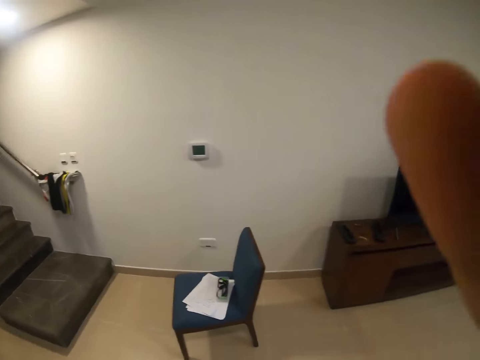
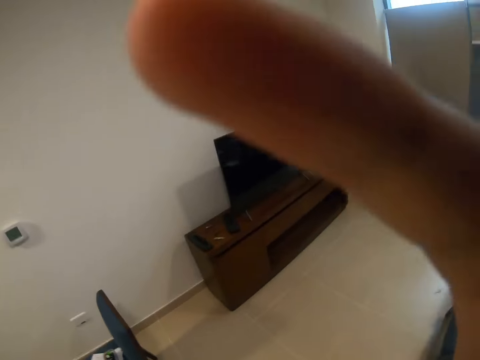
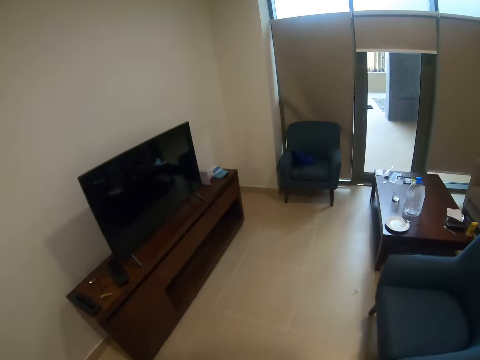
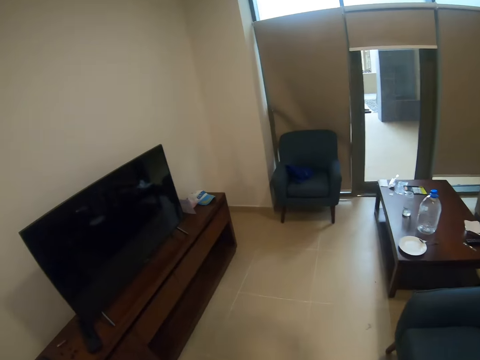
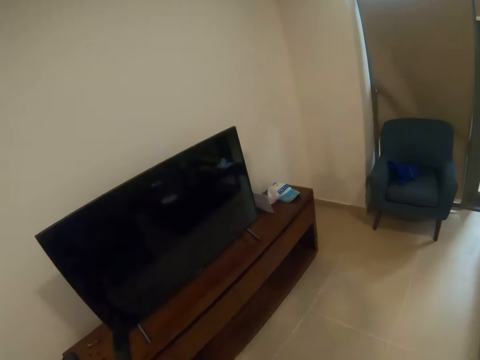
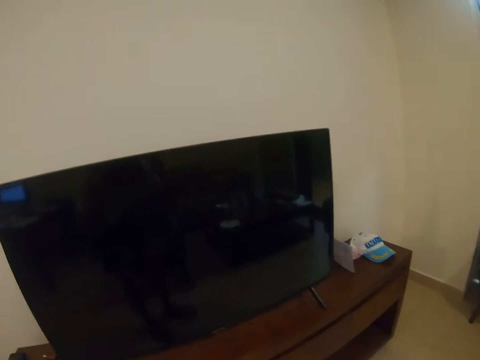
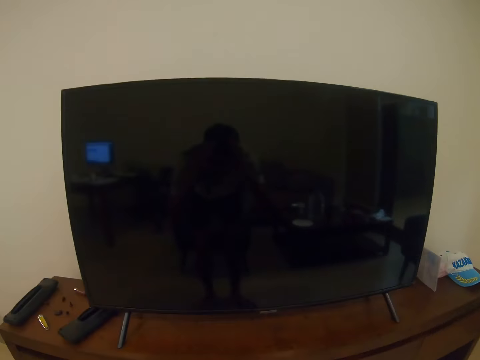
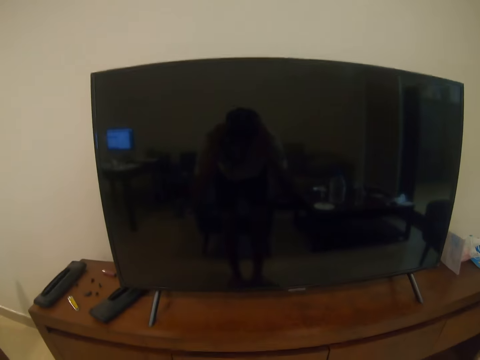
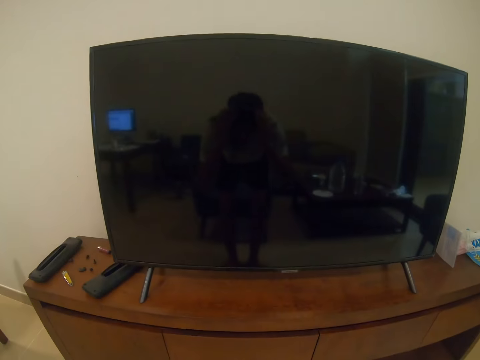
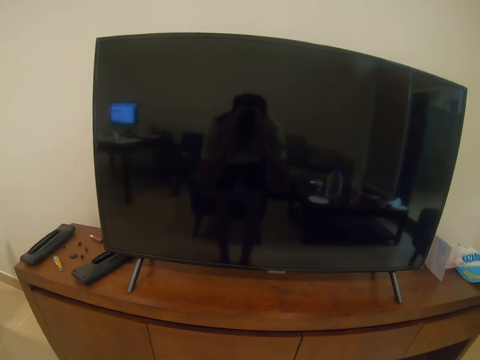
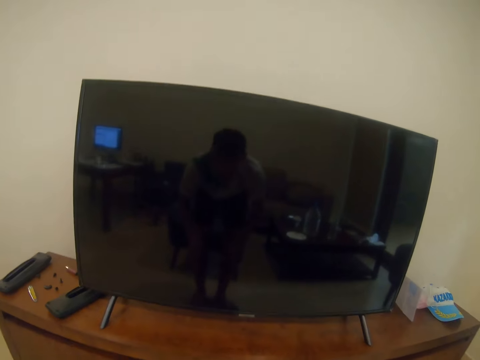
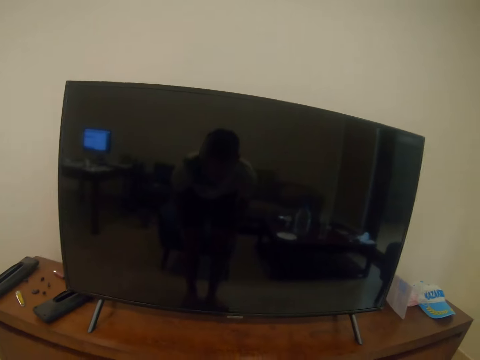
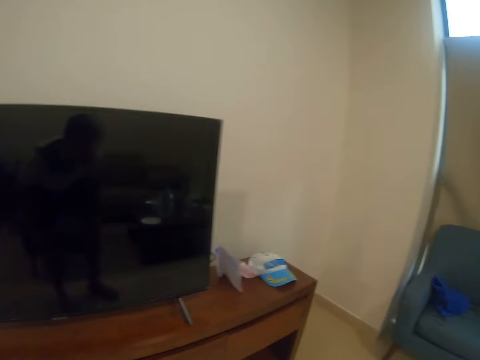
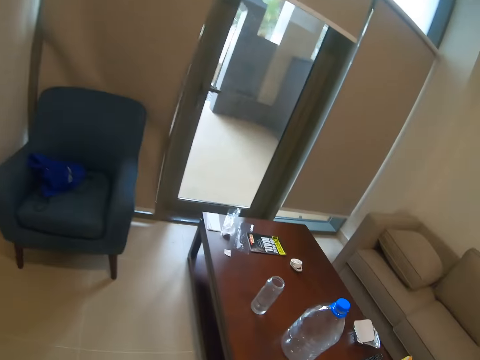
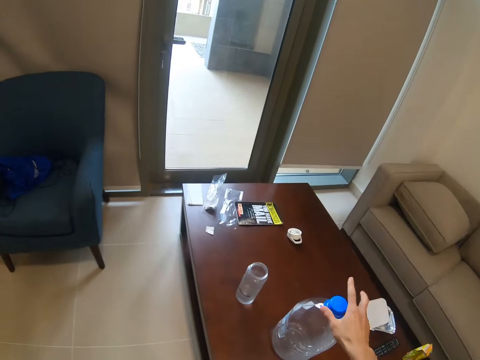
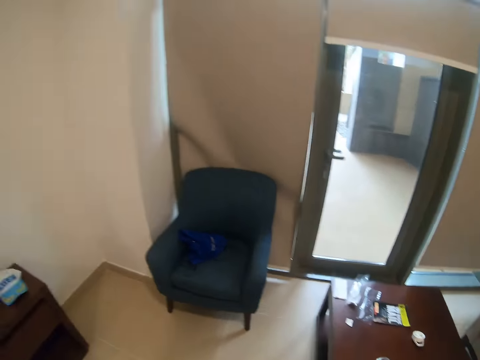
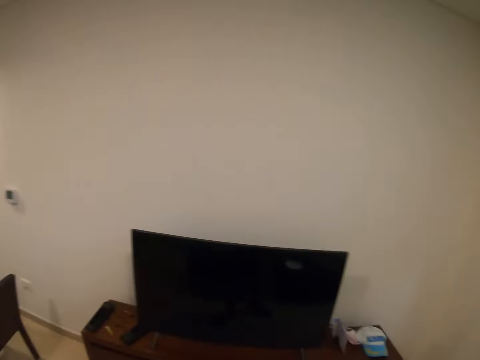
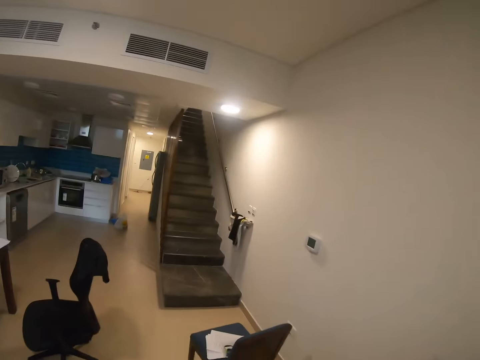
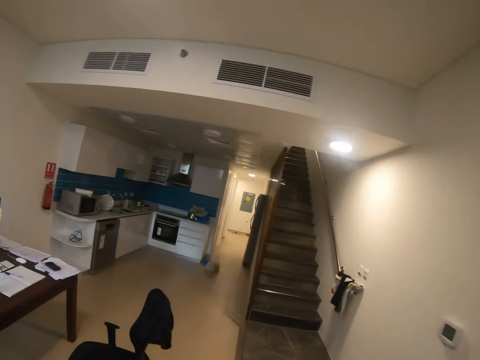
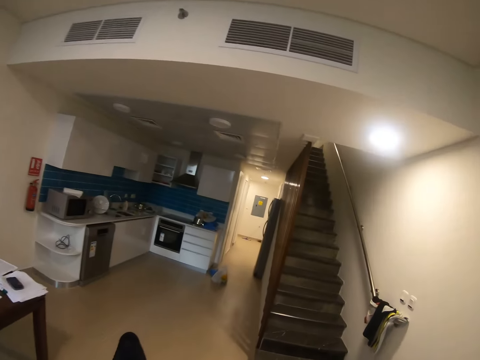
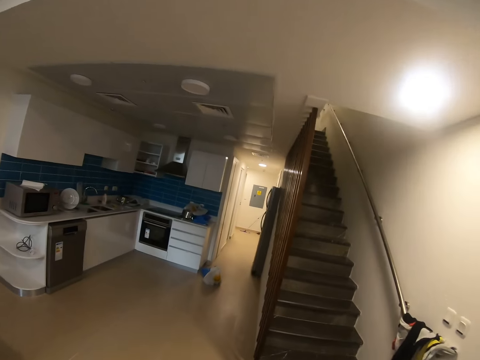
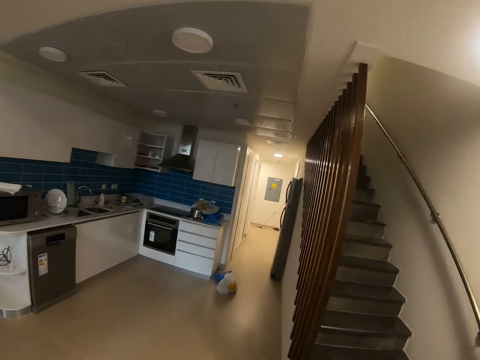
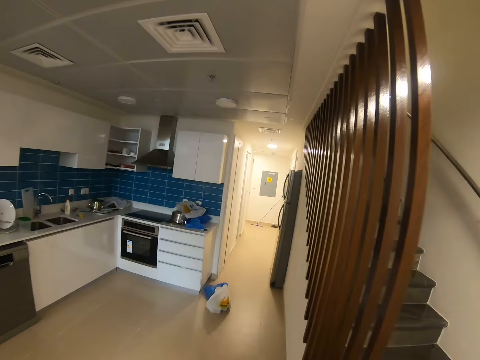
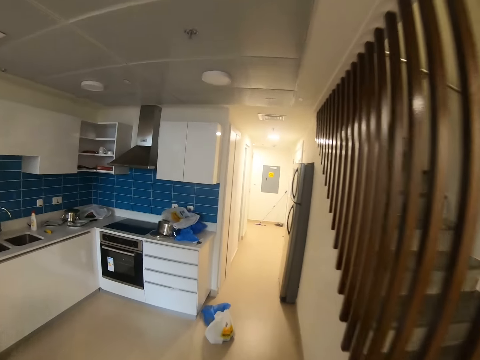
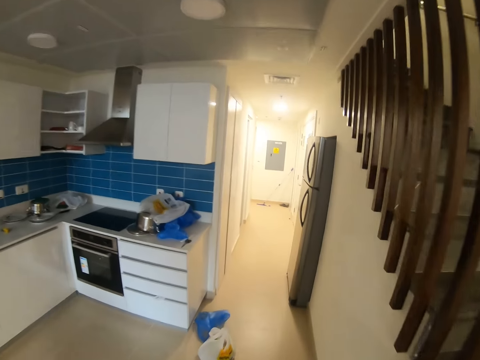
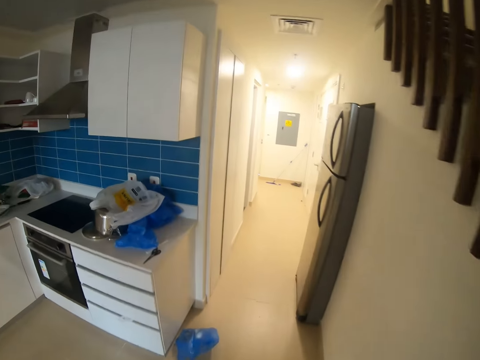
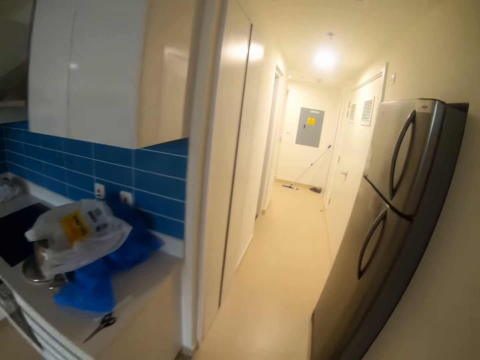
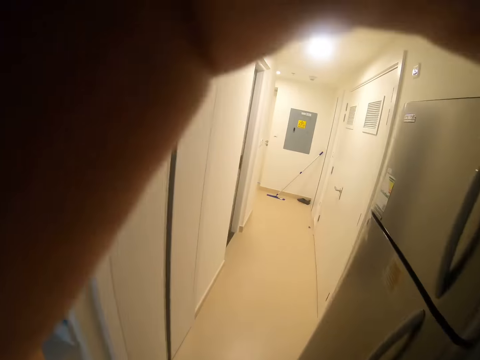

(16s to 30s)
The camera wearer walks around his house. He walks to the television. He looks at his TV. He picks up a water bottle from the table. He walks along the house.

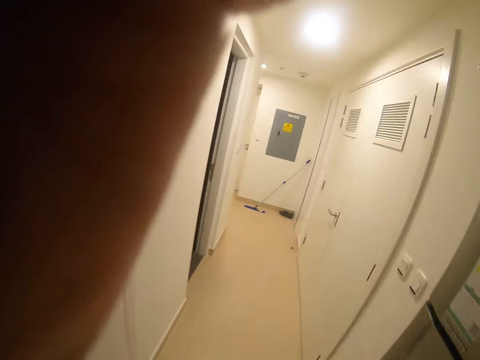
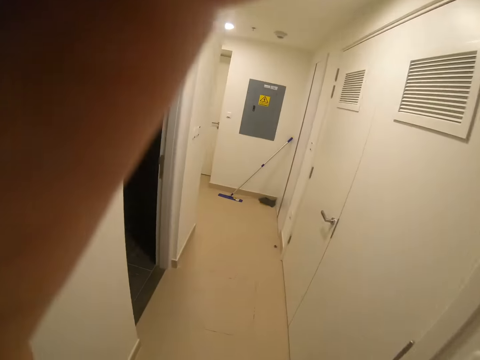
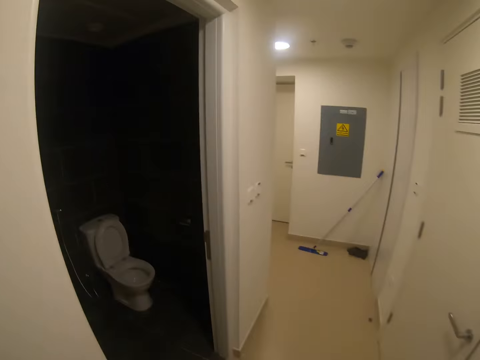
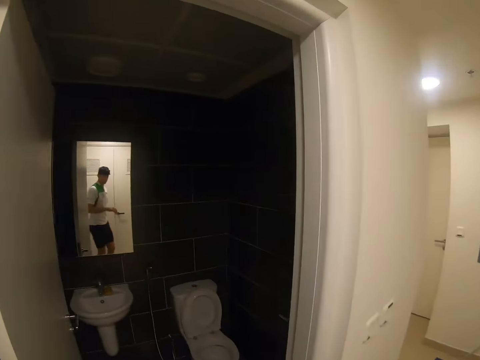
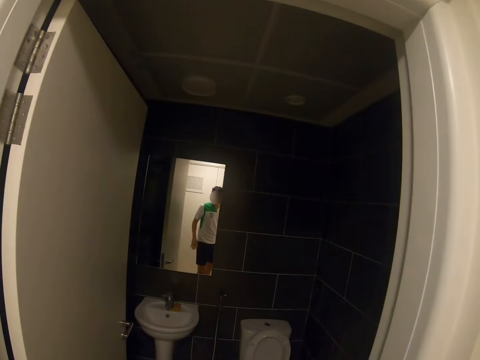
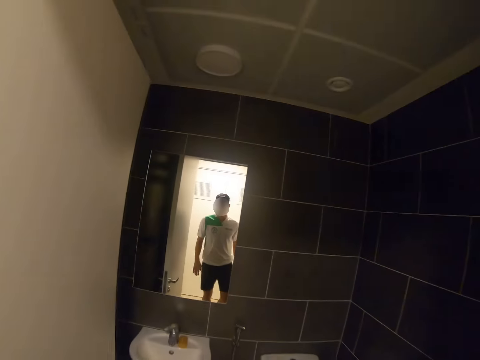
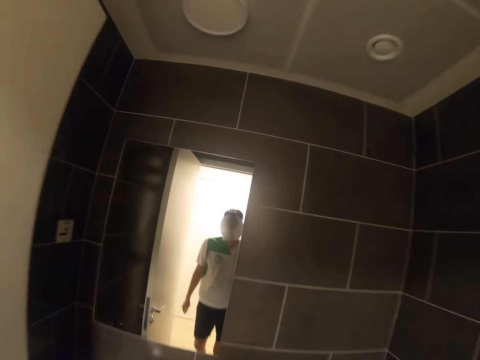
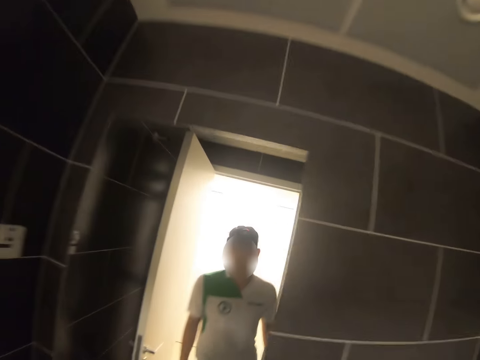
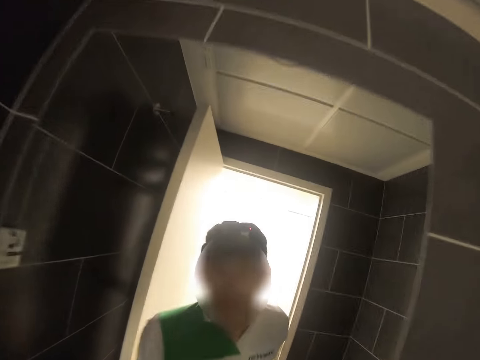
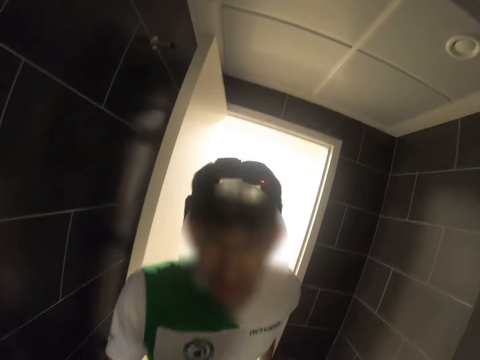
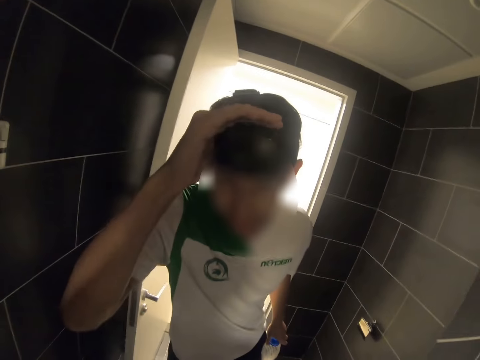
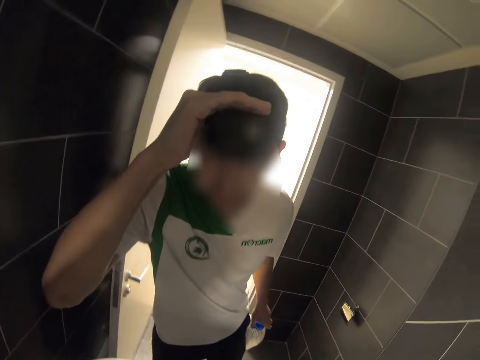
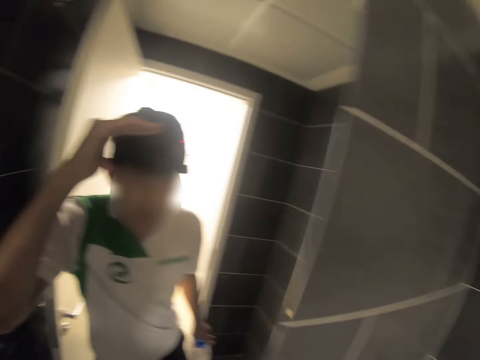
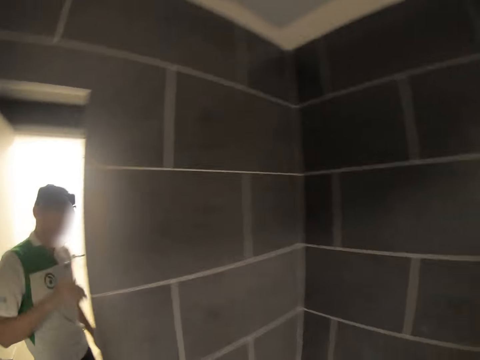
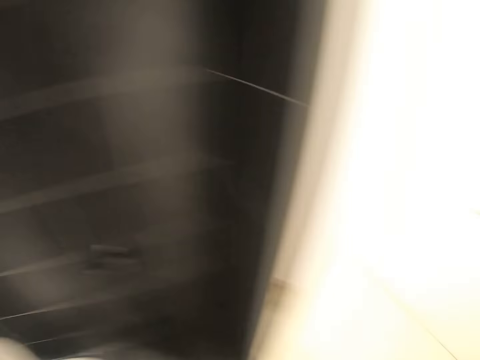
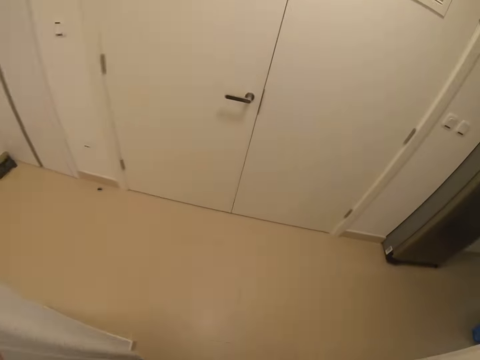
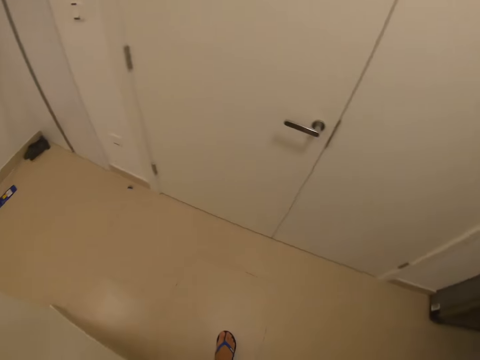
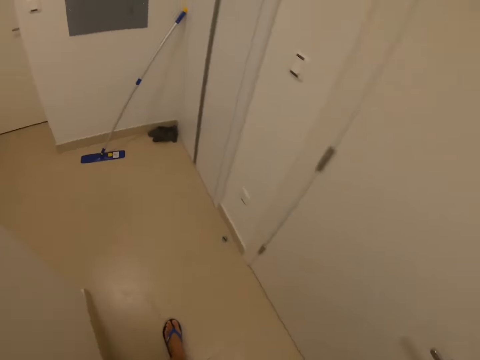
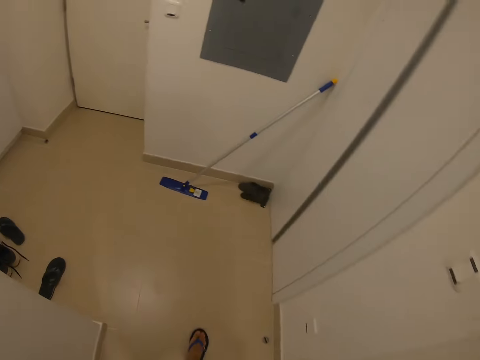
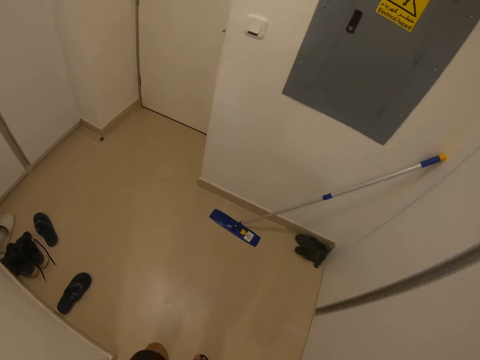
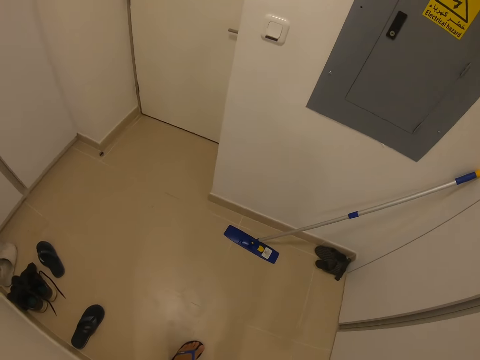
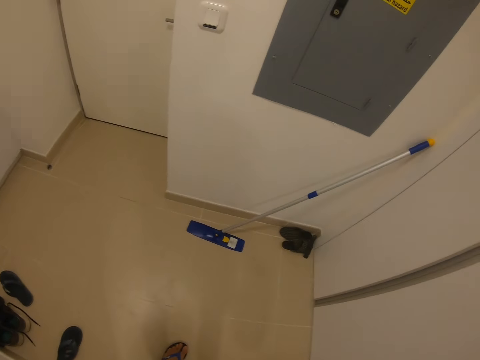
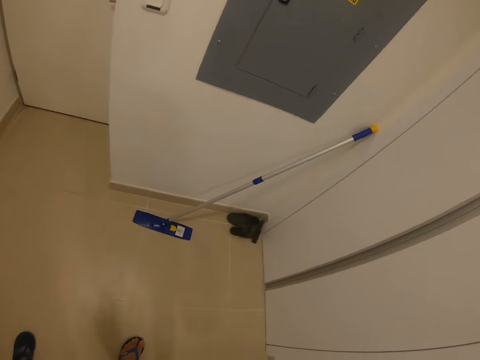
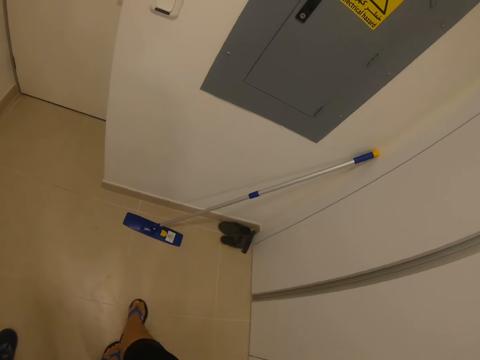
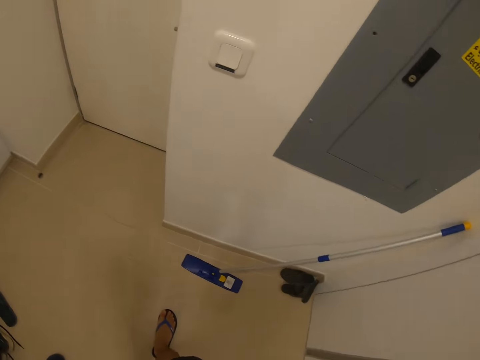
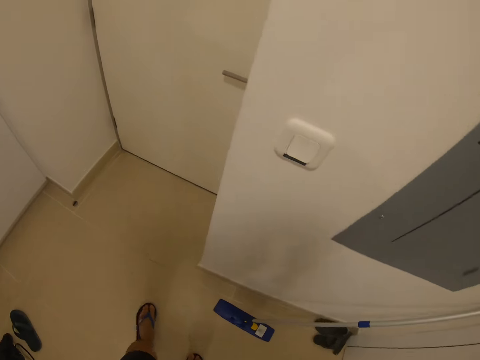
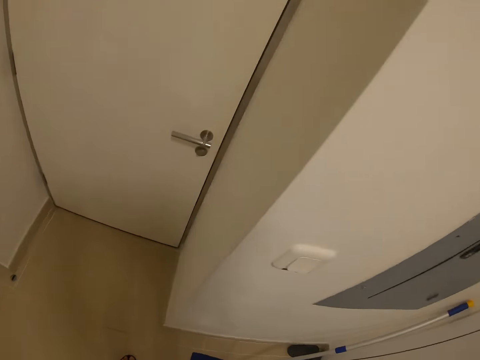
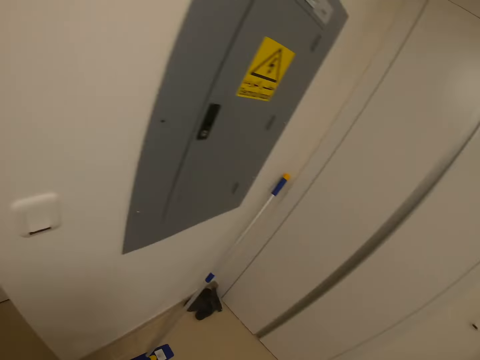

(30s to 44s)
The camera wearer raises the left hand to the camera. He fixes his camera in the washroom mirror. He looks at the mirror. He tilts the camera.
